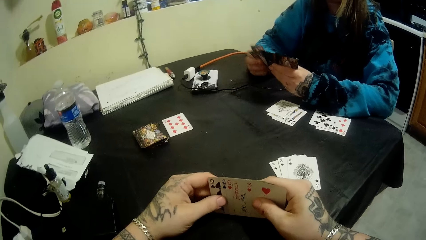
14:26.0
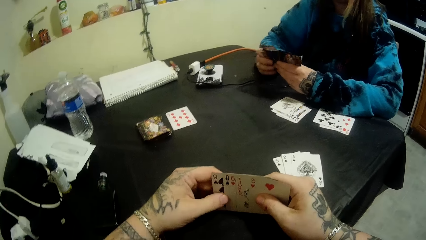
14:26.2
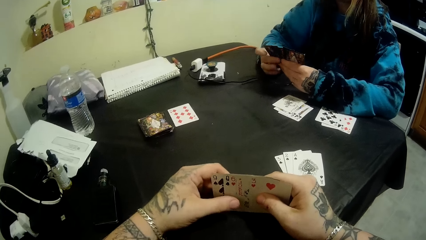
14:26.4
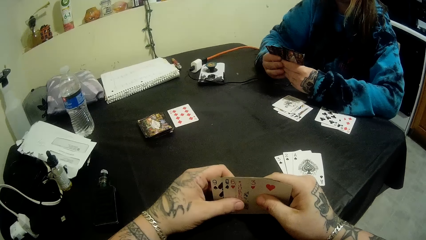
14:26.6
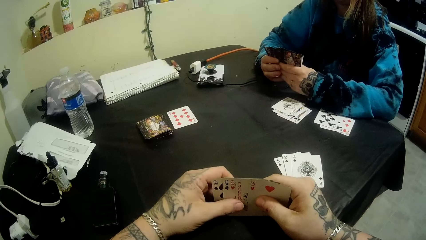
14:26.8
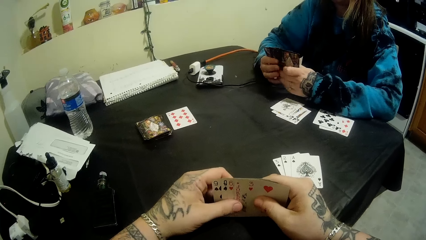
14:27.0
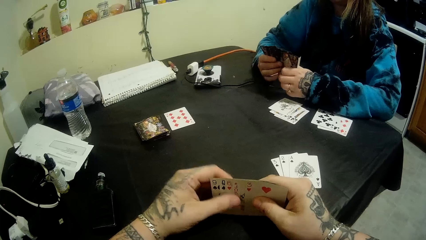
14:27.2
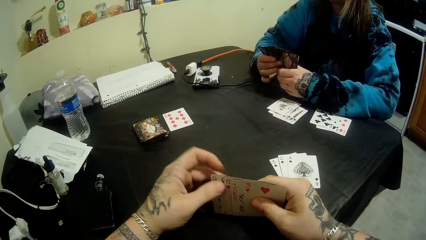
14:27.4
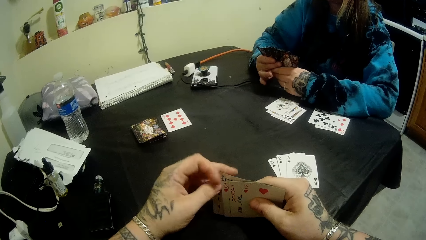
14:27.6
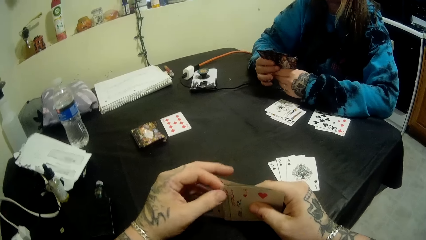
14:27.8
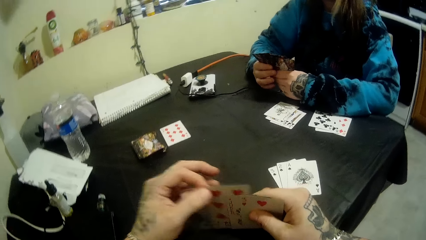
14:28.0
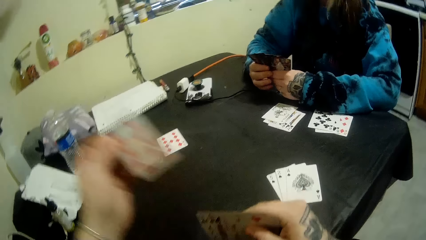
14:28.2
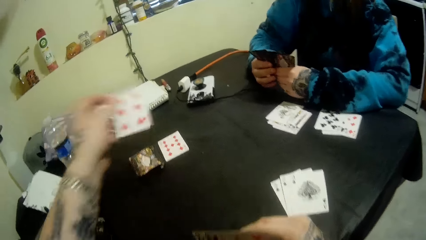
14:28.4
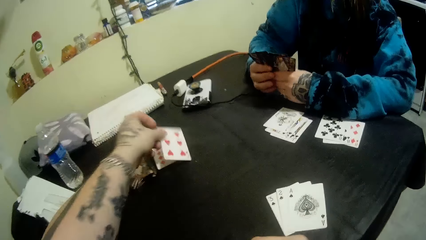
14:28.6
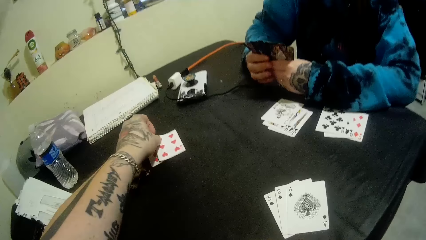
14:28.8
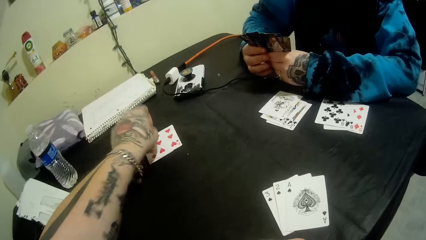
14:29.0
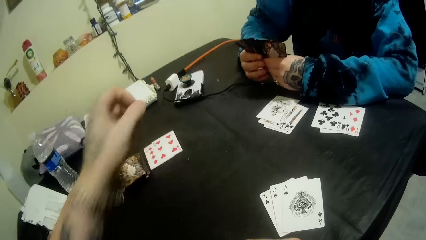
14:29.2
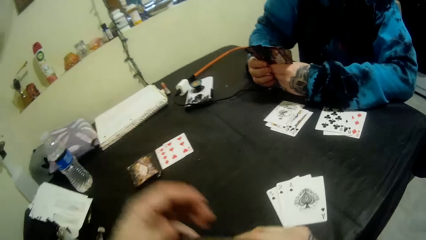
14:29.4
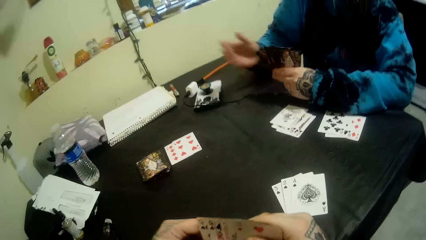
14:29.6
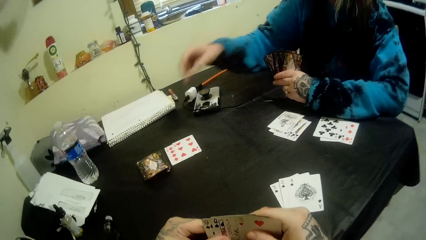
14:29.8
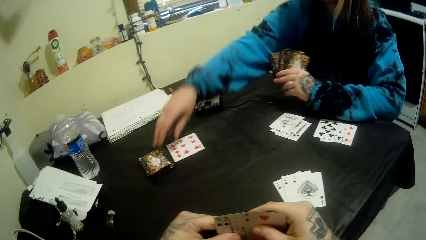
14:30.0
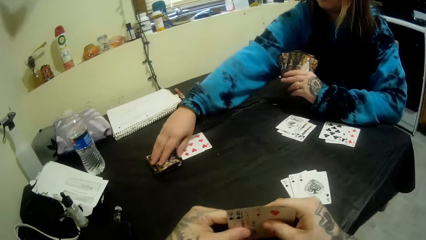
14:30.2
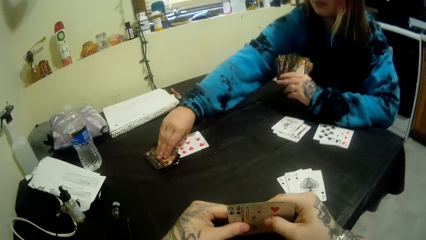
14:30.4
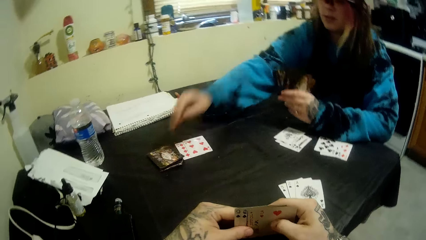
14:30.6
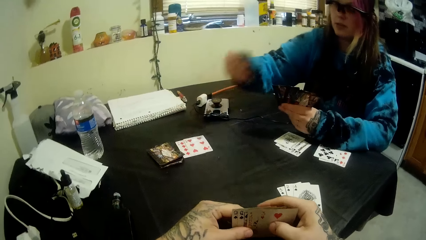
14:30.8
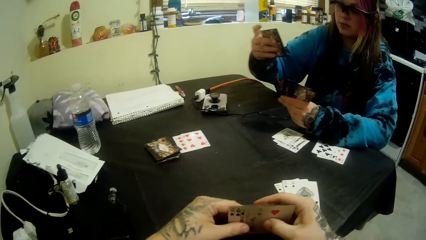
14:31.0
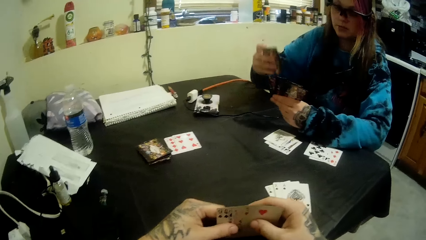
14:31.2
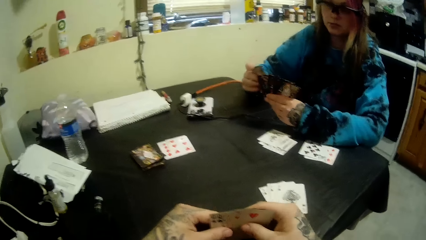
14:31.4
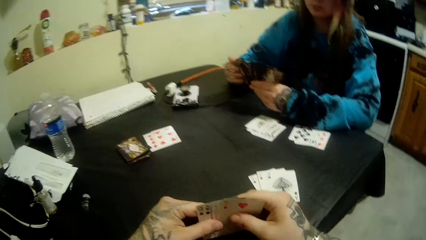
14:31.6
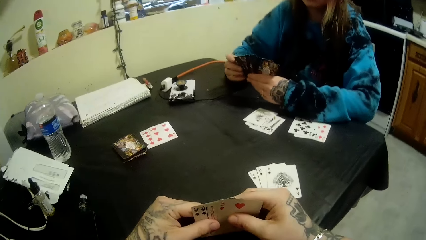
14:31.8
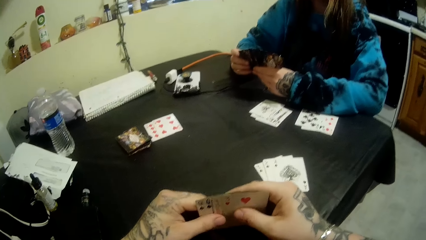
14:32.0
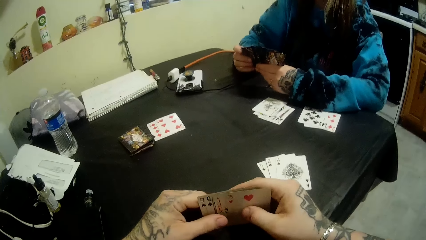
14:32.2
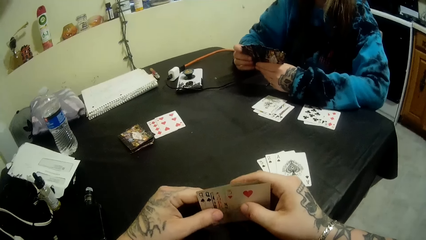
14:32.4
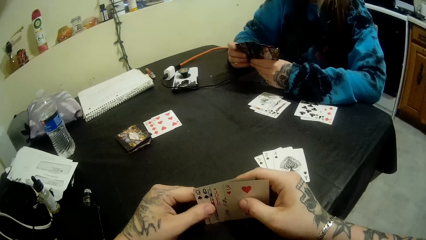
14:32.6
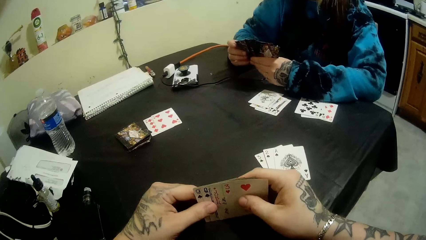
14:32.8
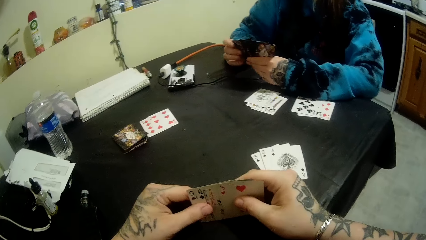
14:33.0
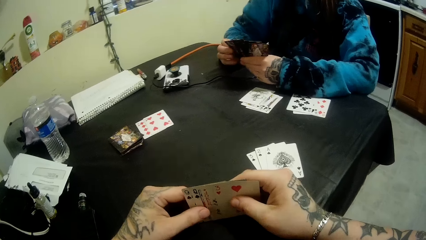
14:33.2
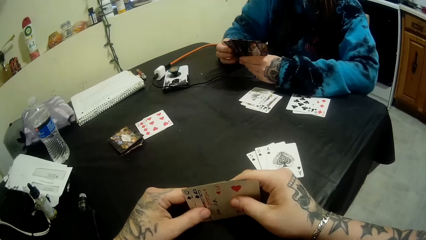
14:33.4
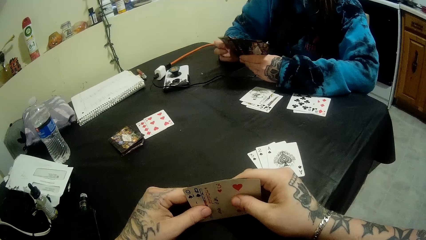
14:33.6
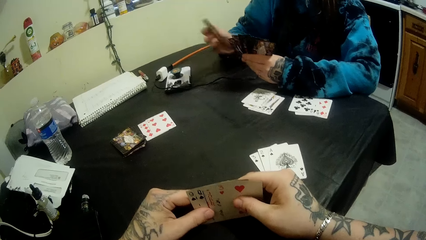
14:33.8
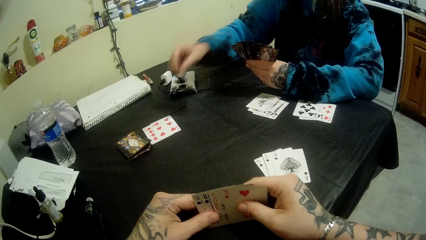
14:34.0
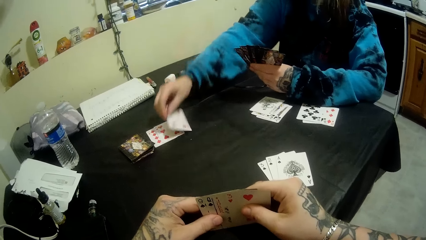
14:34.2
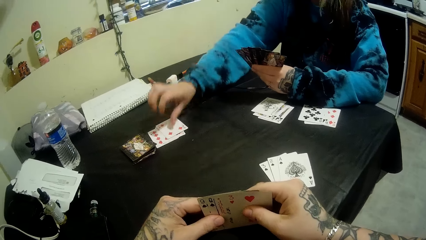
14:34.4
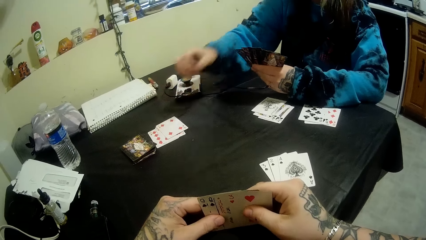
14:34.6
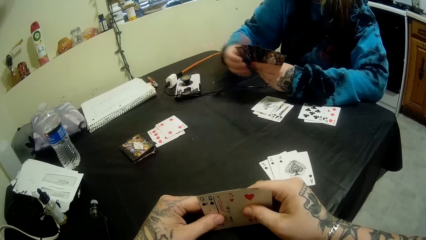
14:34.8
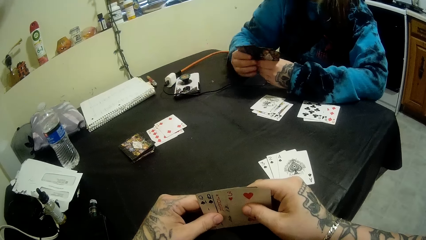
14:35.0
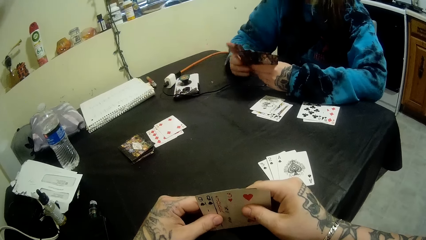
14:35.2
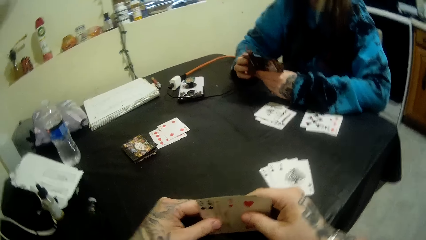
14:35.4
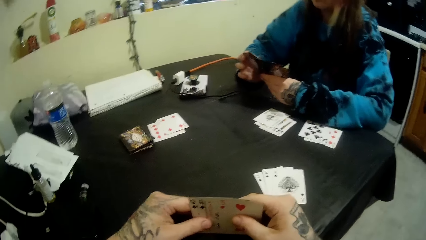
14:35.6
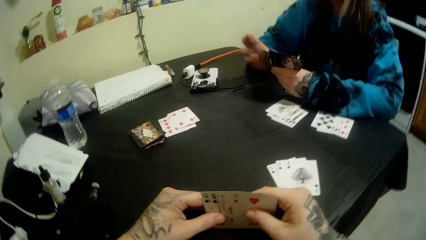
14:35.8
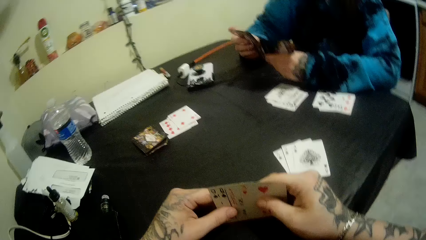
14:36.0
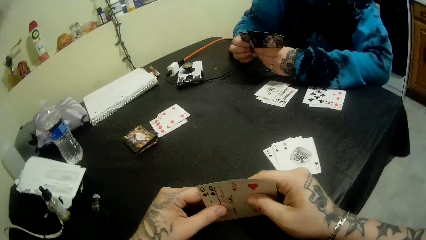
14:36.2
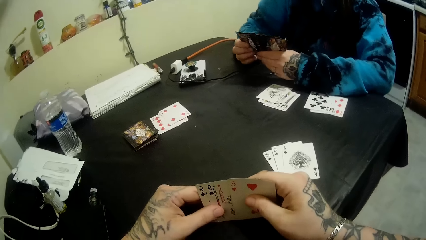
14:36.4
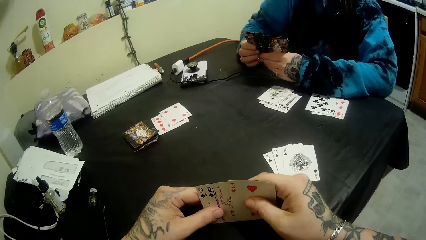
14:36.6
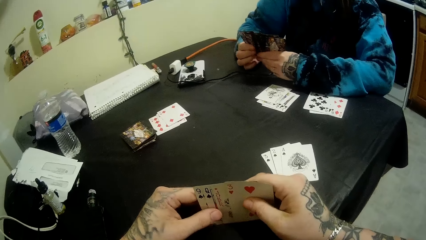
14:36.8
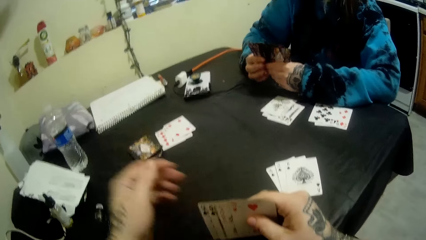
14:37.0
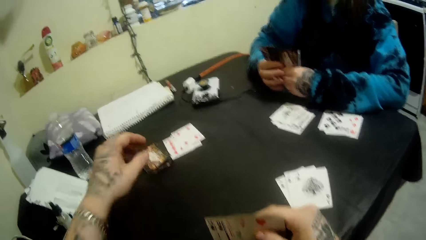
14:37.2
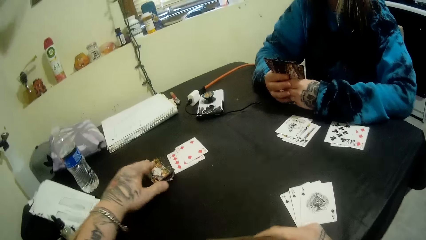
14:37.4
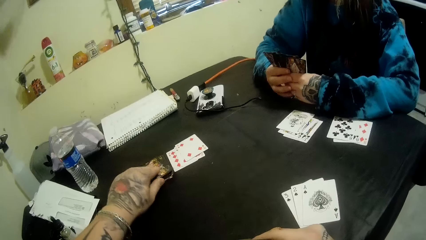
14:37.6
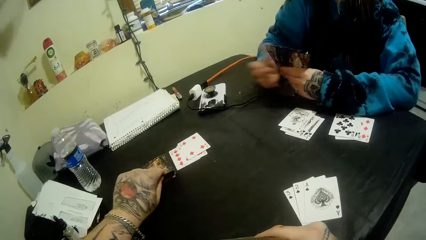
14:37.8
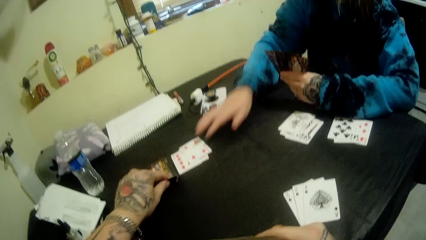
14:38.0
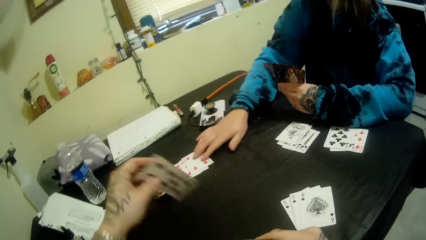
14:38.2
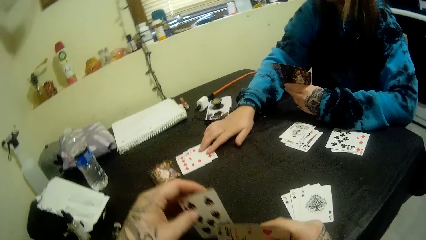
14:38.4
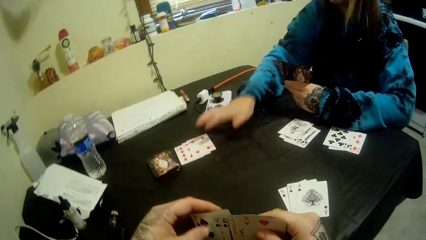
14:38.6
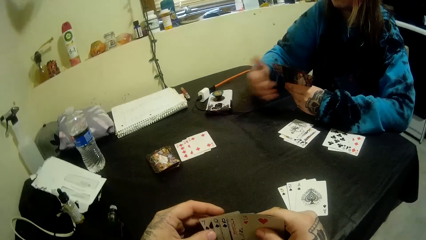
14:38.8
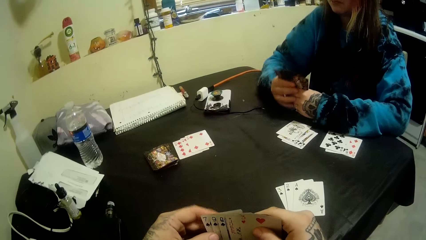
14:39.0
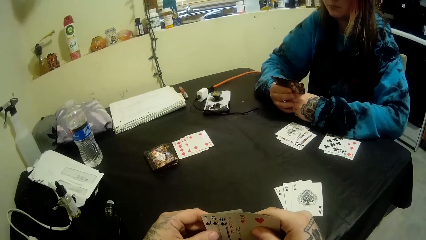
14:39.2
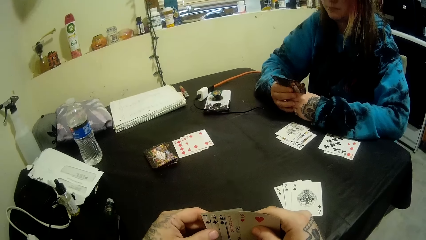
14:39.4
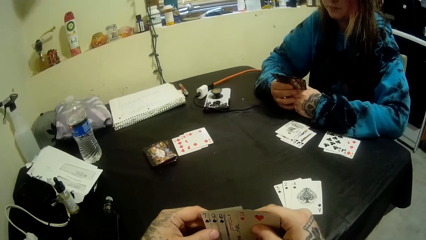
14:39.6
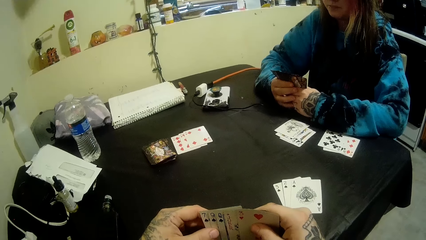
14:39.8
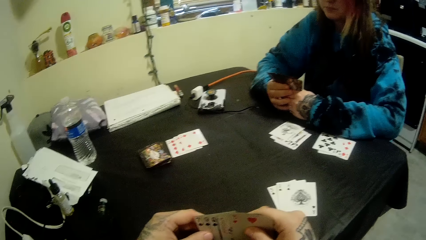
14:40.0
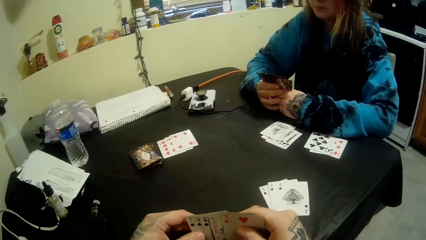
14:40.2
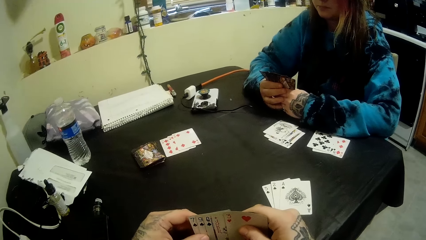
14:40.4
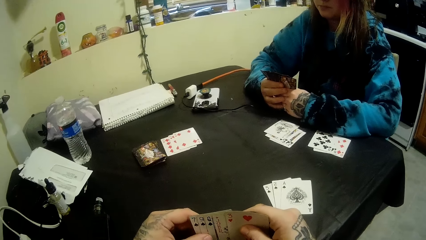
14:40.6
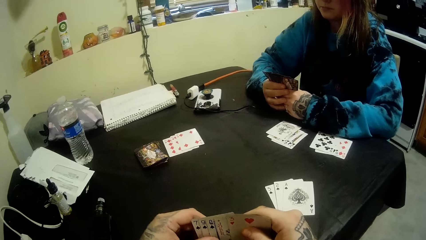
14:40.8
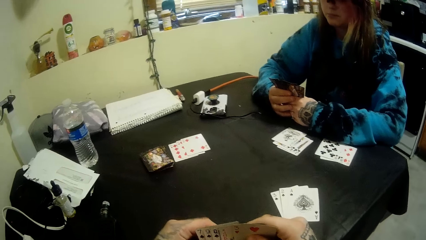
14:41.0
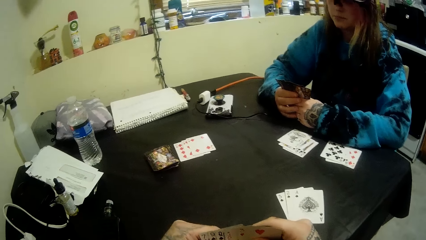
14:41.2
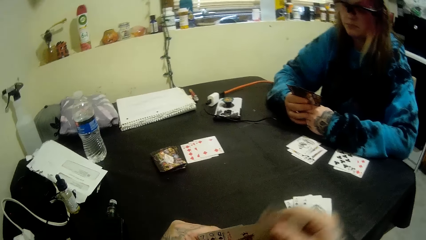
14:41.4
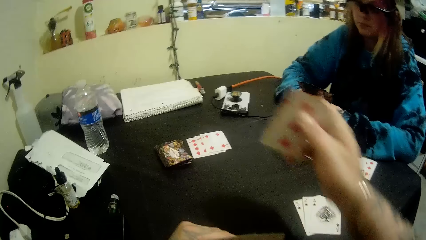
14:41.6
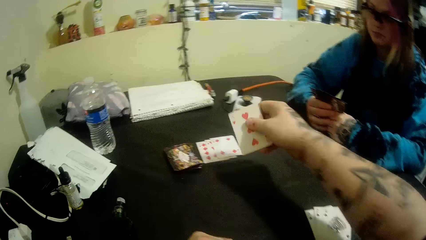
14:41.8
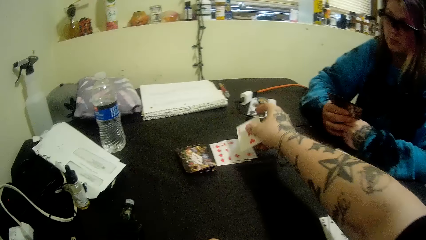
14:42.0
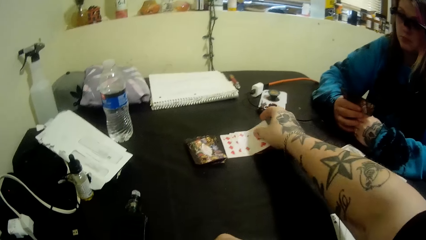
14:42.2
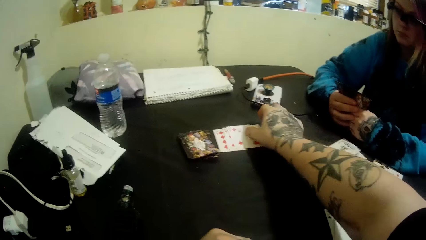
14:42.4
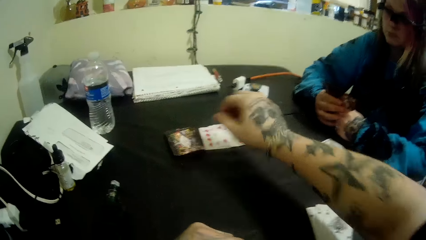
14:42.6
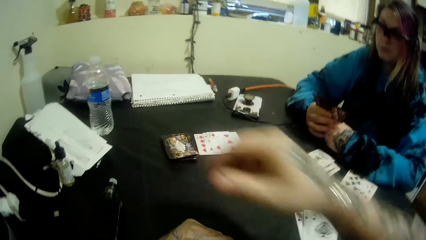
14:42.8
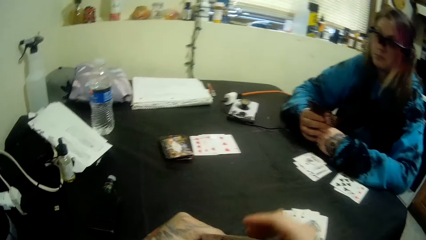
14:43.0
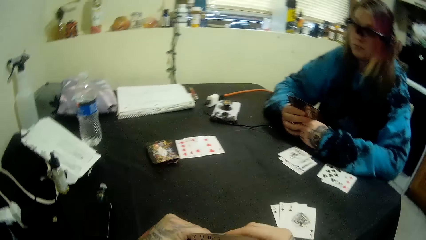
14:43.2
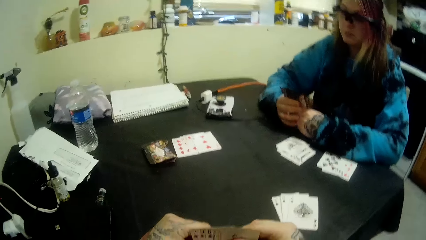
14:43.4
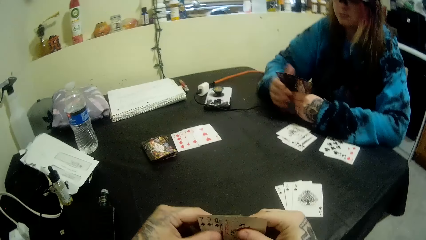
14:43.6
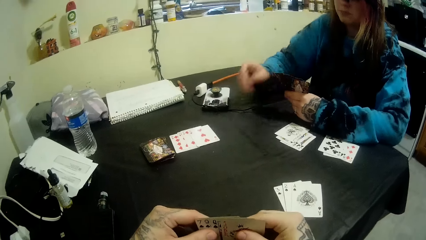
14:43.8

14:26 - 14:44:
A woman mixes the card. The camera wearer puts another card on the table with his left hand. The woman picks up another card on the table with her right hand. The woman puts another card on the table with her right hand. The woman mixes the card. The camera wearer picks up another card on the table with his left hand. The woman holds the card. The camera wearer puts another card on the table with his right hand.
